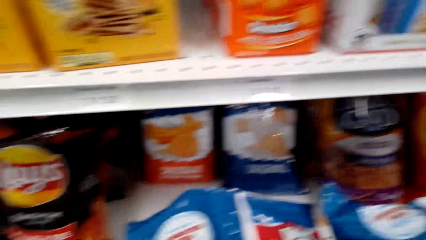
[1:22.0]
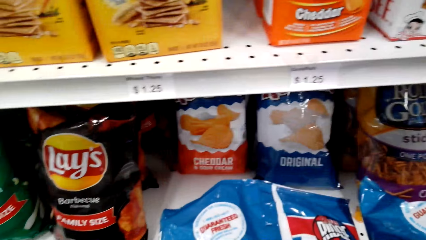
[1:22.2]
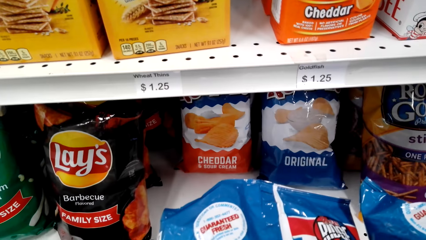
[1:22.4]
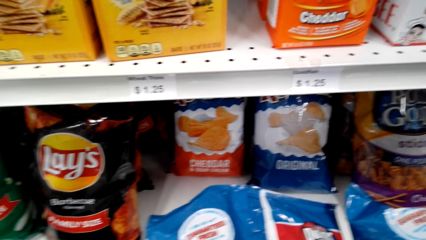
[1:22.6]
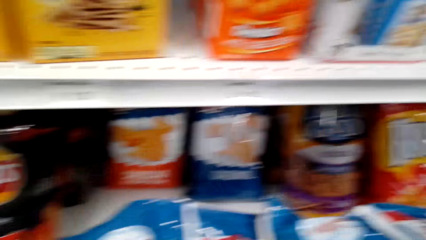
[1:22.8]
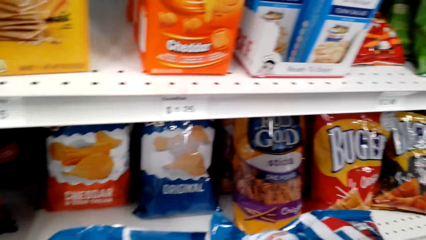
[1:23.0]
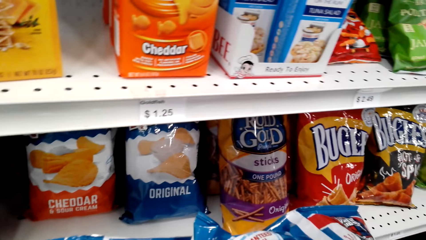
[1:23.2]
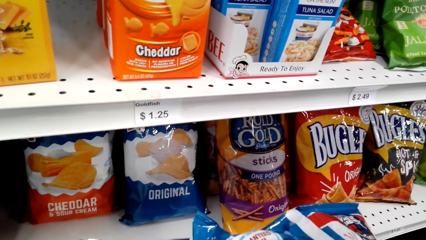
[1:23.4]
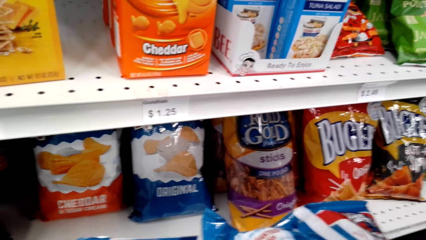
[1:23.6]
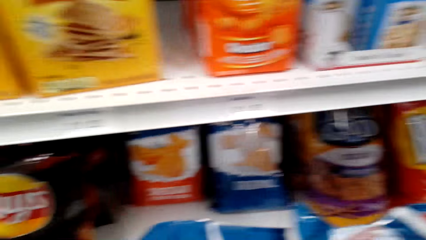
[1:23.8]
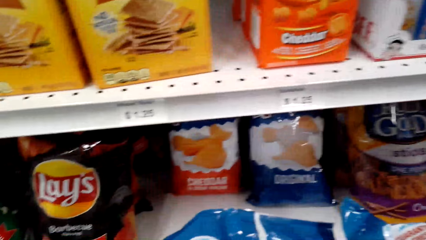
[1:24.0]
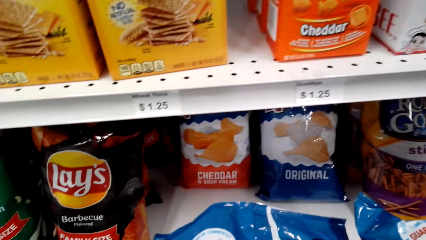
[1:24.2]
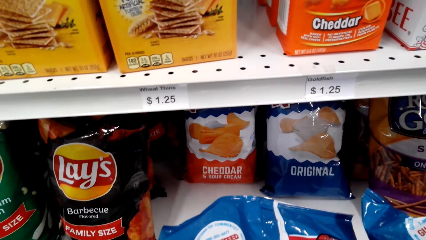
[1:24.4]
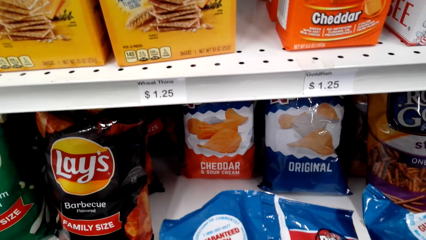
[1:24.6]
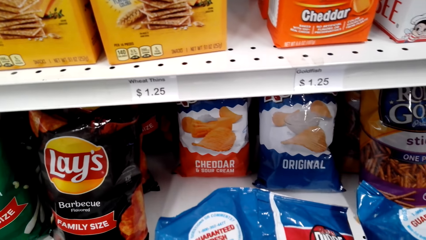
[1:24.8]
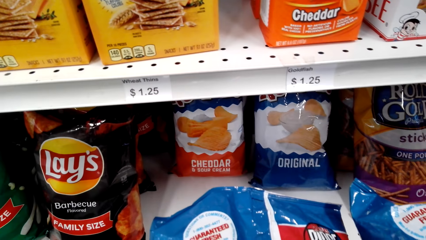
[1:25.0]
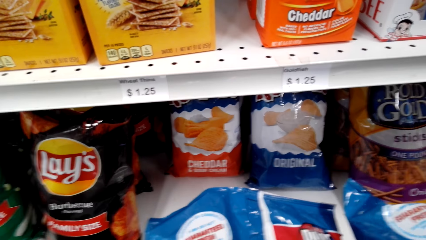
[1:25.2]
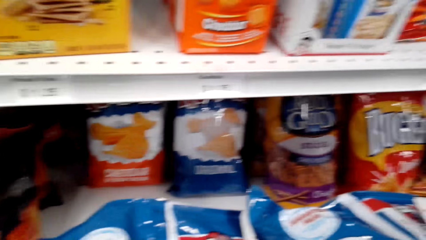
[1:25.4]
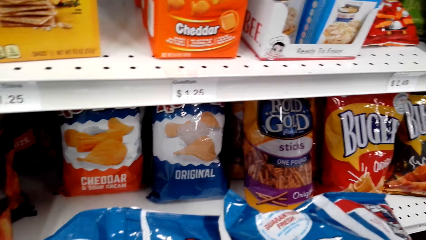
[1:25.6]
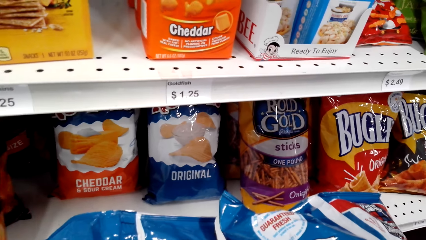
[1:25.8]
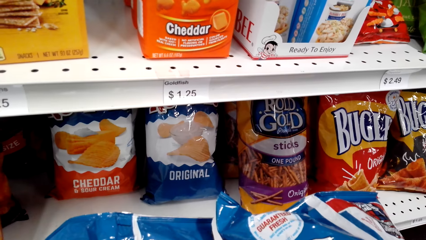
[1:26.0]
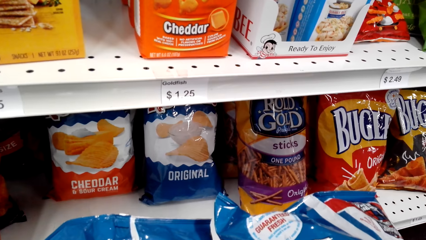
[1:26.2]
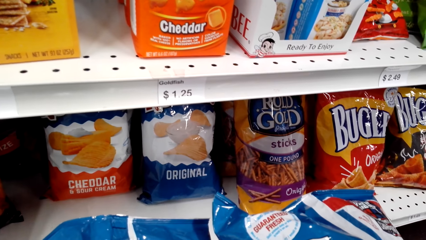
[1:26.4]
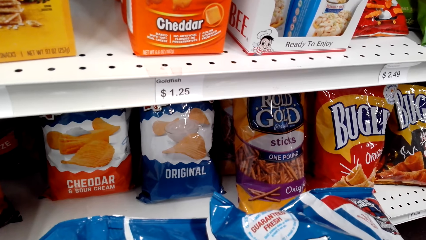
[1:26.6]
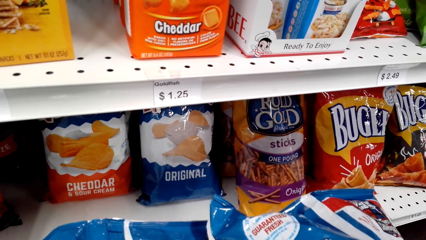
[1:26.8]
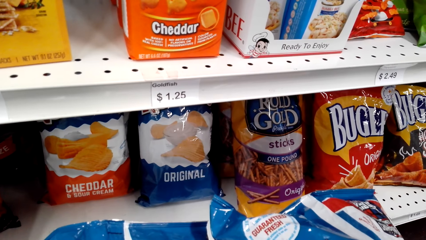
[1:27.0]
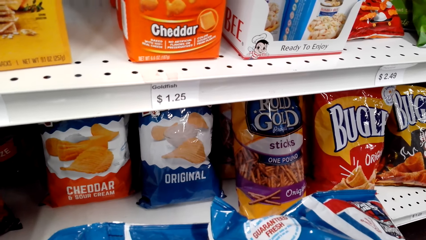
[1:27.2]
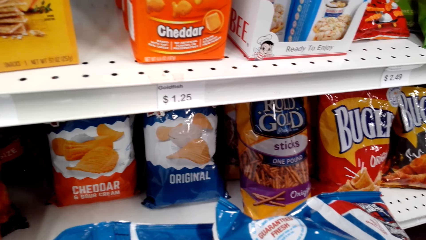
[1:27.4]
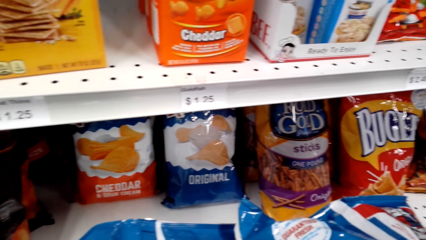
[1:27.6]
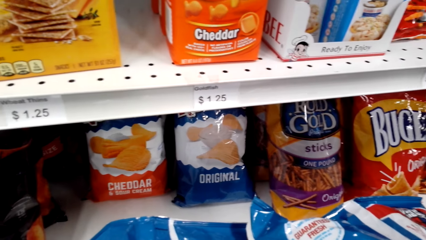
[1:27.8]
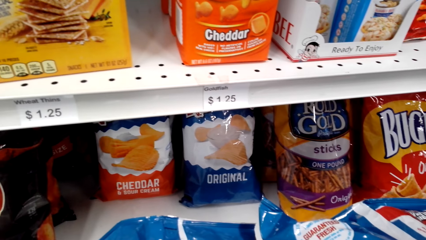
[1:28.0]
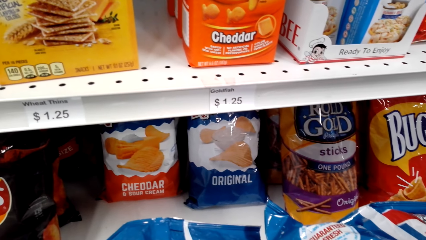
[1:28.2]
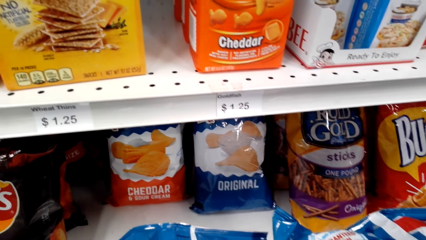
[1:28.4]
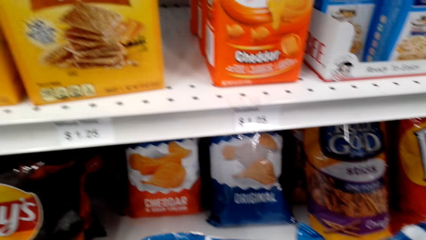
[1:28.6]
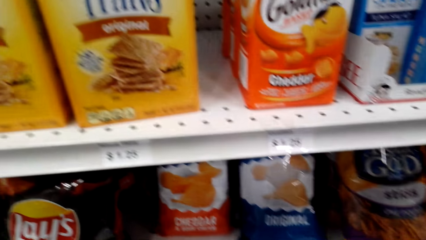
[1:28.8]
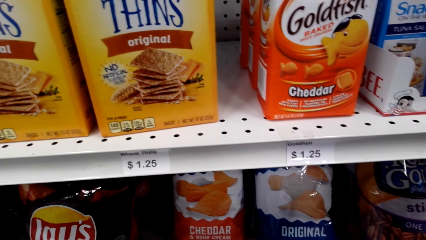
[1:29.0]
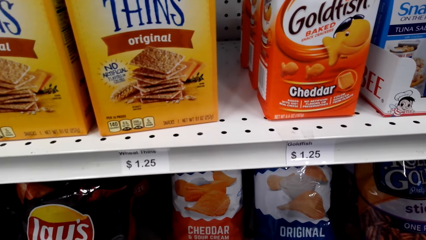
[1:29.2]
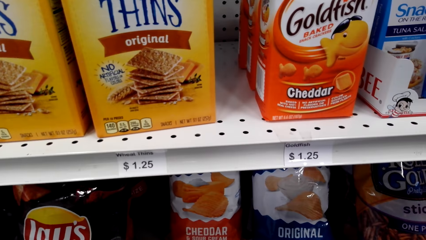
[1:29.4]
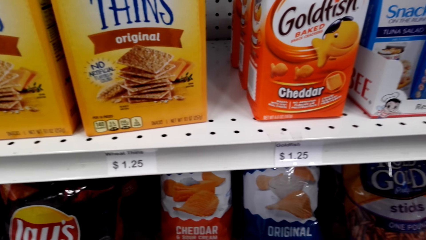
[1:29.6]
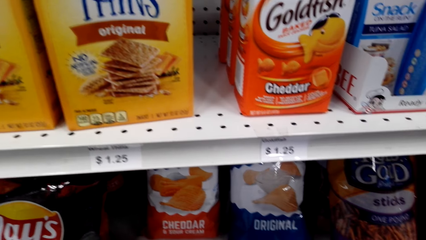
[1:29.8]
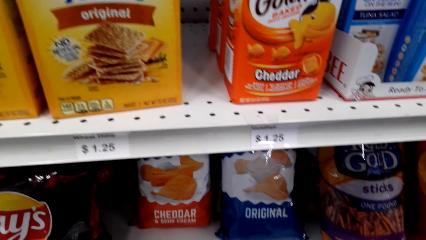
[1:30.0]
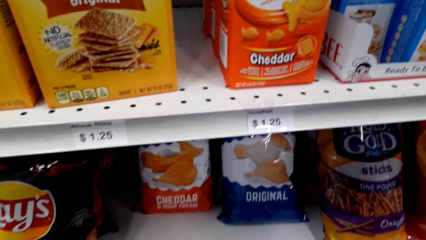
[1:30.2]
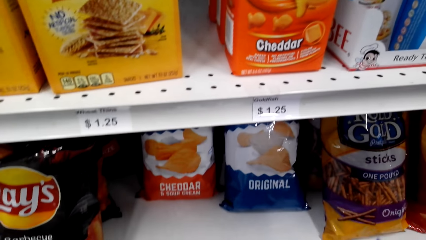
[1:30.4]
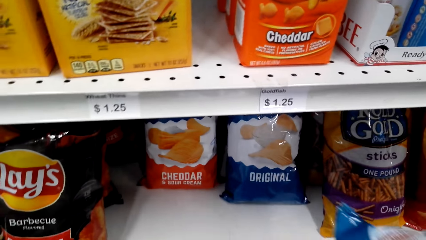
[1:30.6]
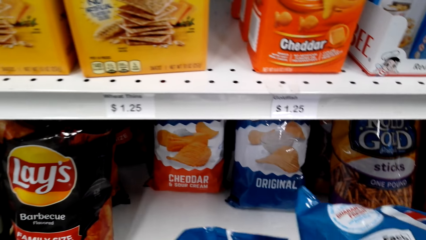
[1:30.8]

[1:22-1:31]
A woman reads the outer cover of the product.

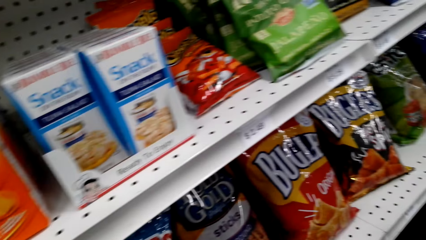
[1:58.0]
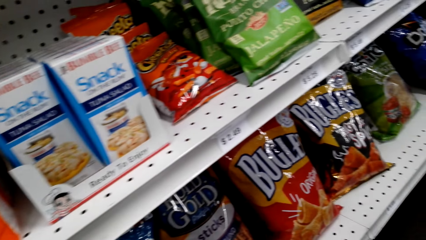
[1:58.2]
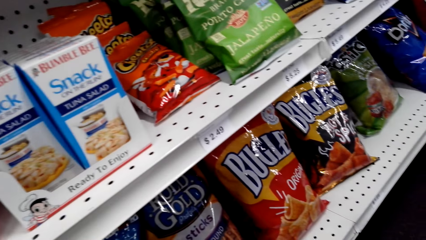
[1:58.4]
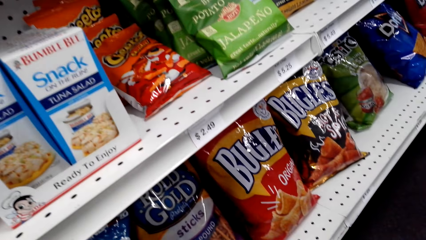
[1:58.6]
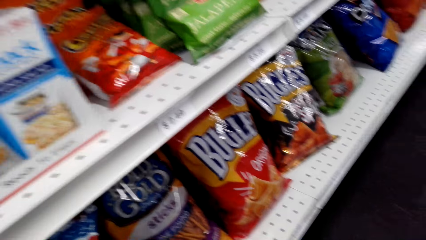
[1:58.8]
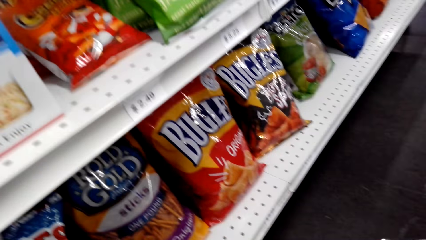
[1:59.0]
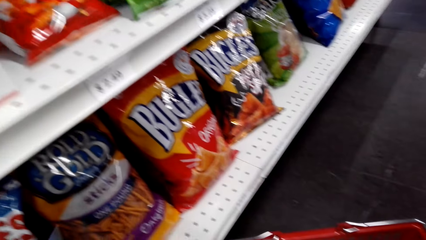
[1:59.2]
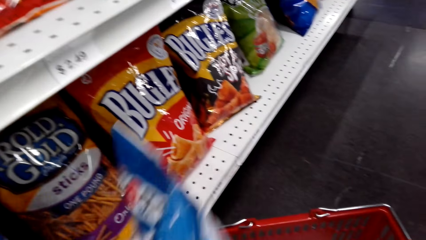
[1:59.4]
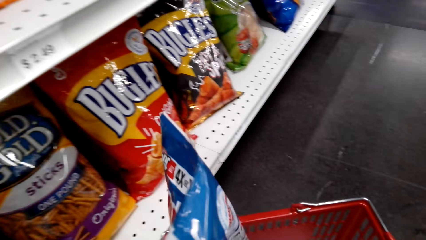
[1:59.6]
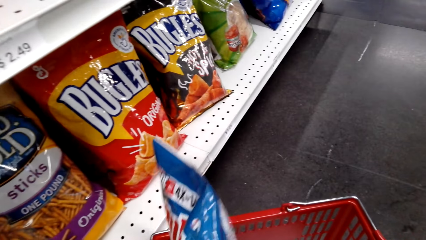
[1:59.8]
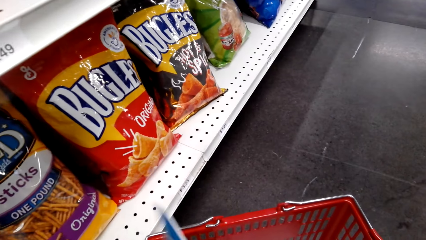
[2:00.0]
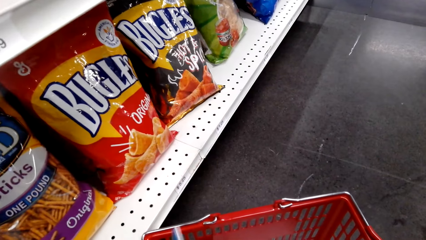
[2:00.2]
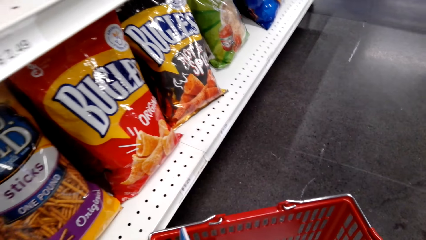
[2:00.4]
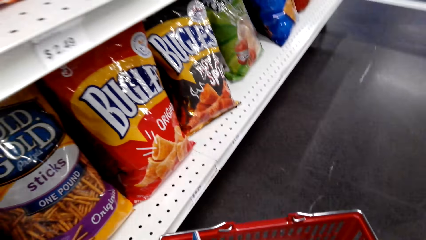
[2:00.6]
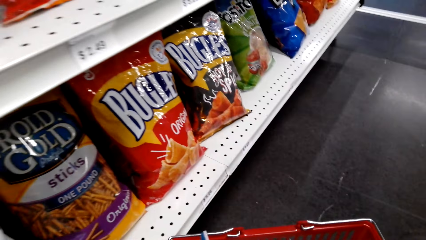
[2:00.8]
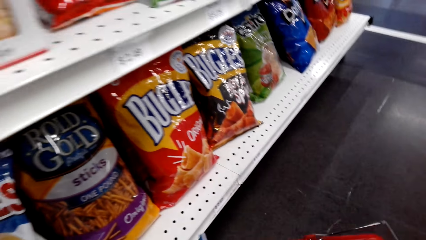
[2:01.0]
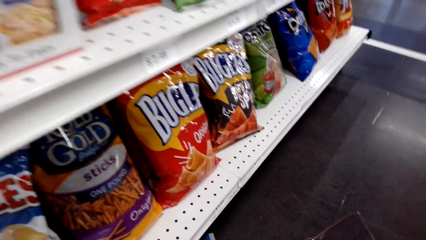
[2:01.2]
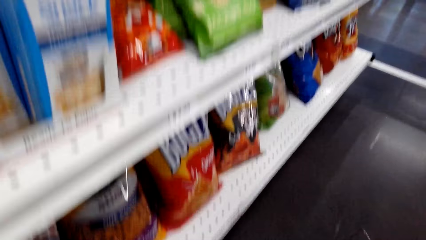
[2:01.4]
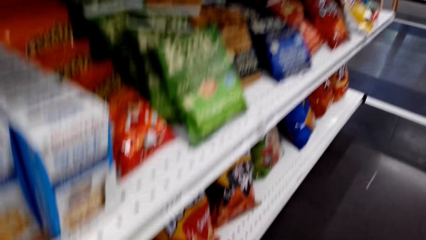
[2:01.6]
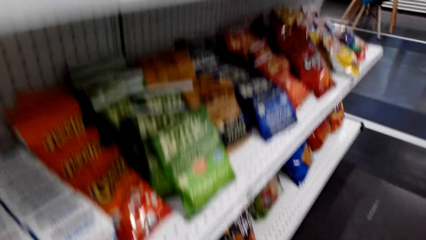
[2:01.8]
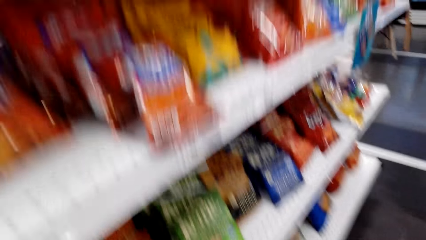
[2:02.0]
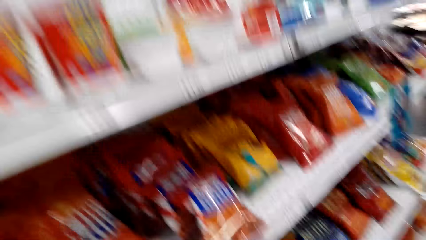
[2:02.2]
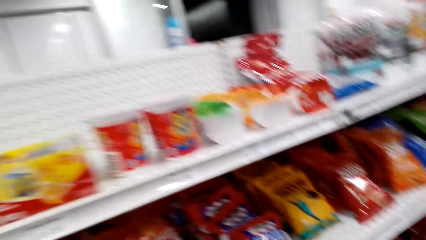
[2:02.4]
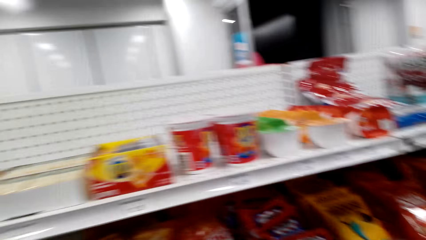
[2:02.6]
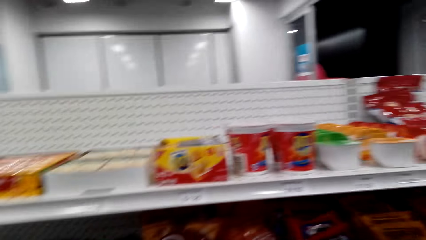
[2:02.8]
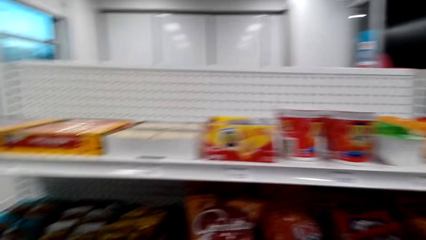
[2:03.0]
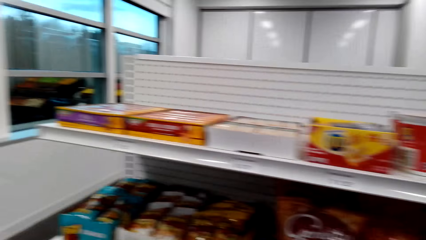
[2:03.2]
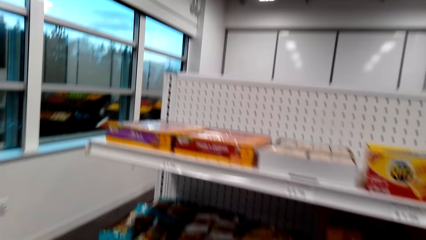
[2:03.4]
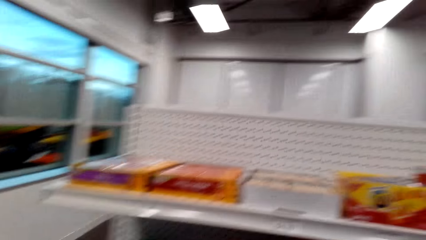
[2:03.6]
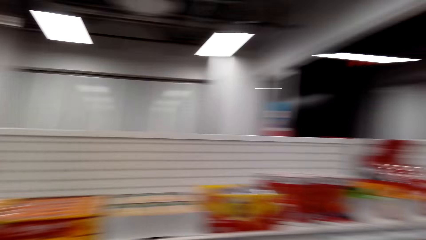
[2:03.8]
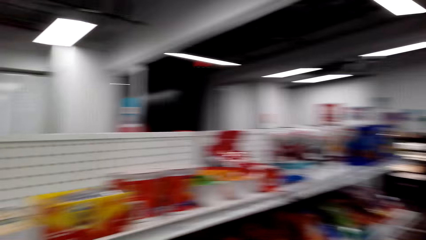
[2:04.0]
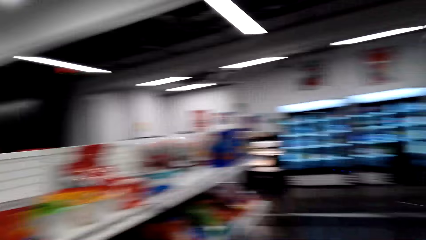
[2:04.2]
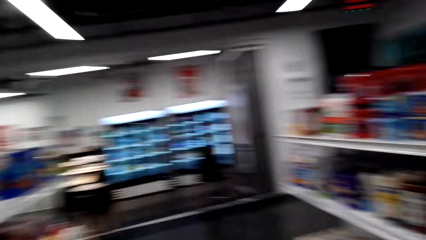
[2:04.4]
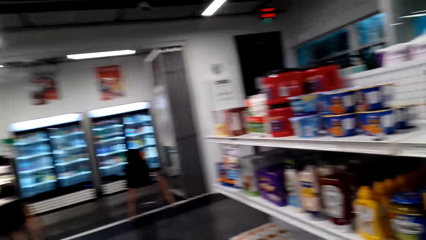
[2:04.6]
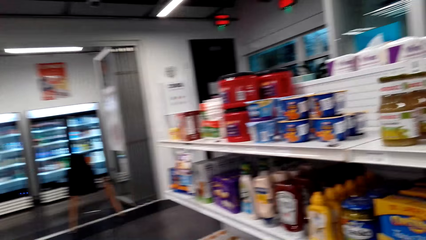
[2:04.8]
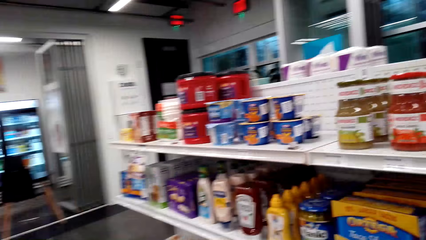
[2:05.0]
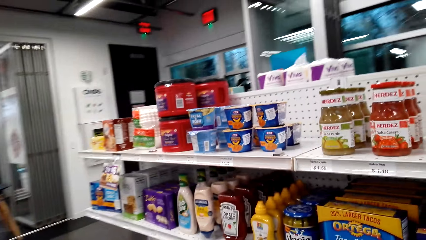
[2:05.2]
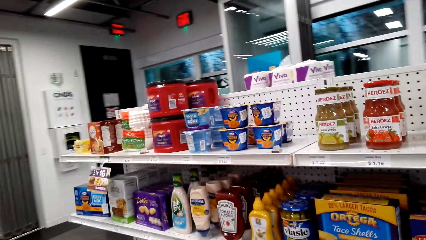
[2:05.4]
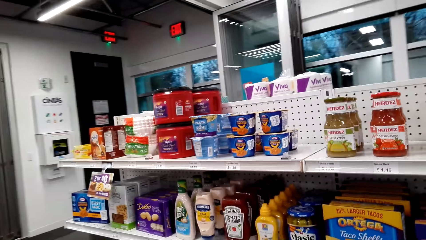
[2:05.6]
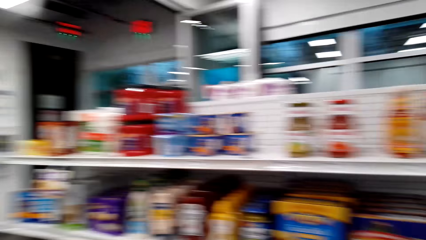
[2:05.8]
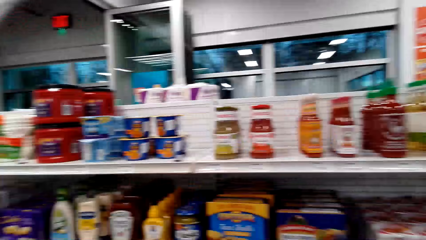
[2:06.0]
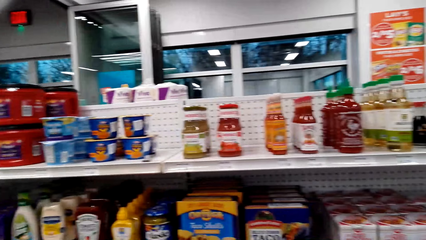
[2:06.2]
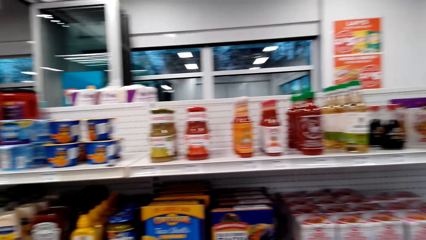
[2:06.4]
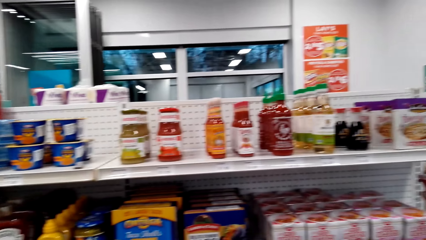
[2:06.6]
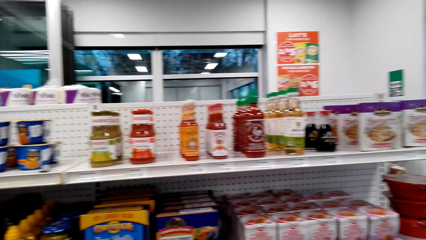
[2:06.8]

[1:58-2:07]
A woman puts the product inside the shopping basket. The camera wearer picks the sticks. The woman moves around.
